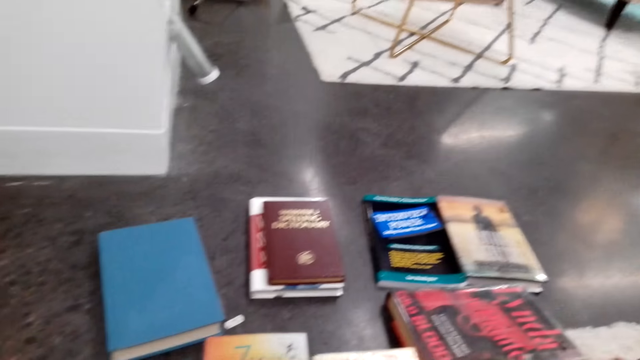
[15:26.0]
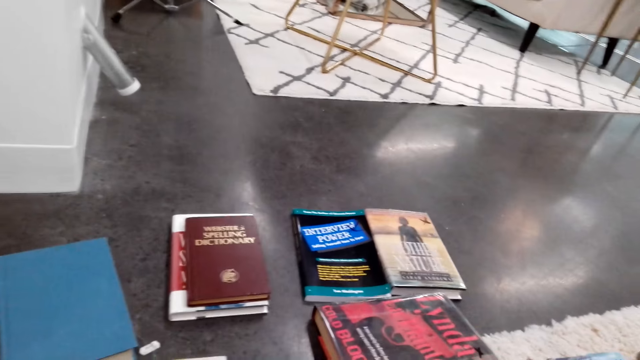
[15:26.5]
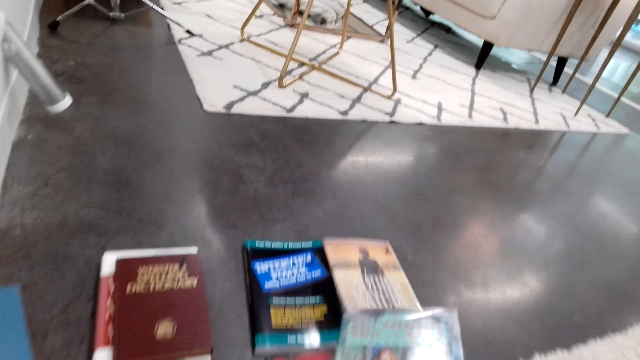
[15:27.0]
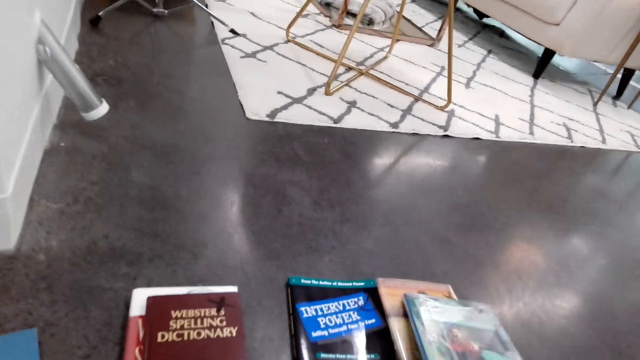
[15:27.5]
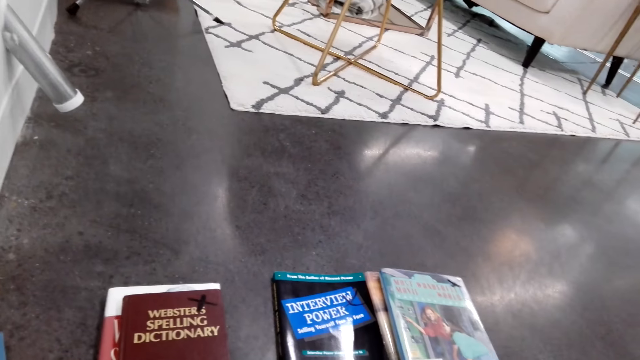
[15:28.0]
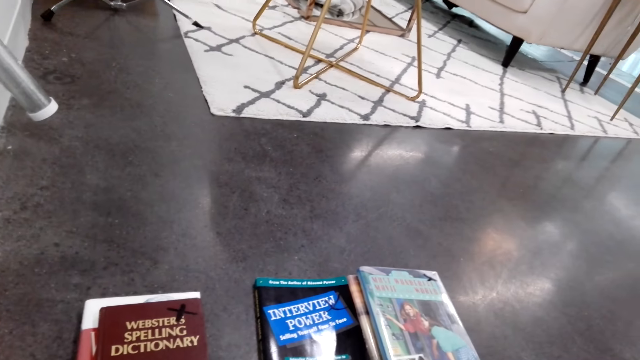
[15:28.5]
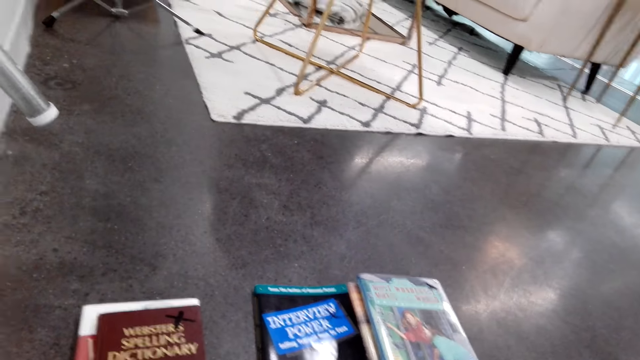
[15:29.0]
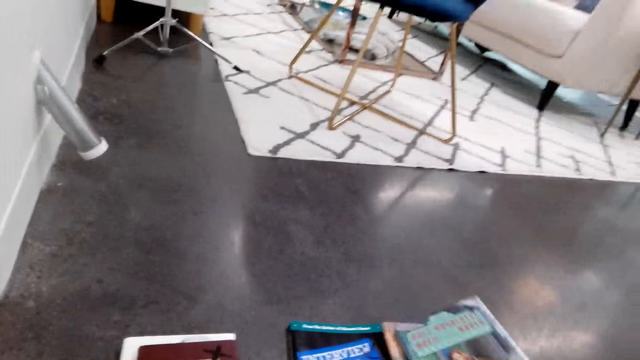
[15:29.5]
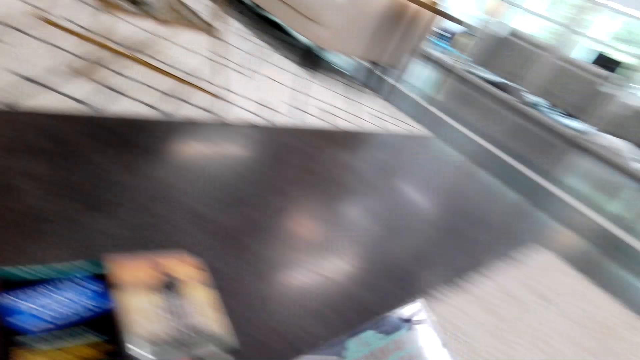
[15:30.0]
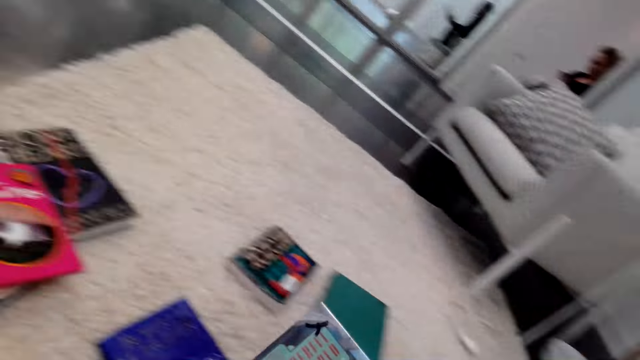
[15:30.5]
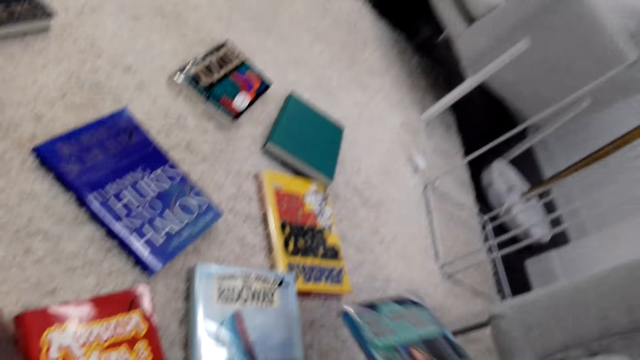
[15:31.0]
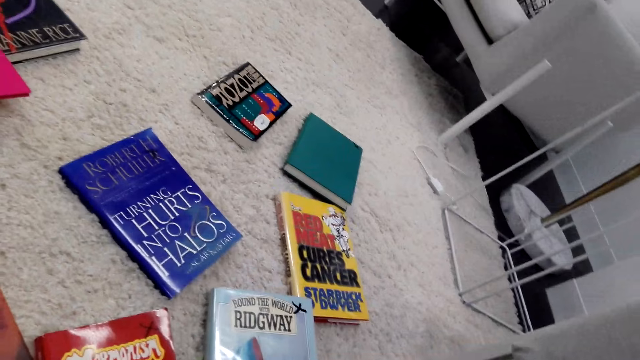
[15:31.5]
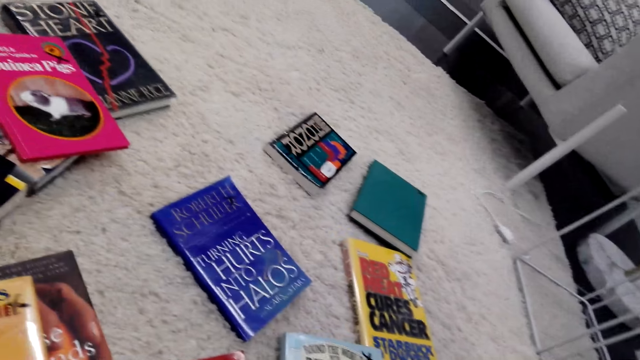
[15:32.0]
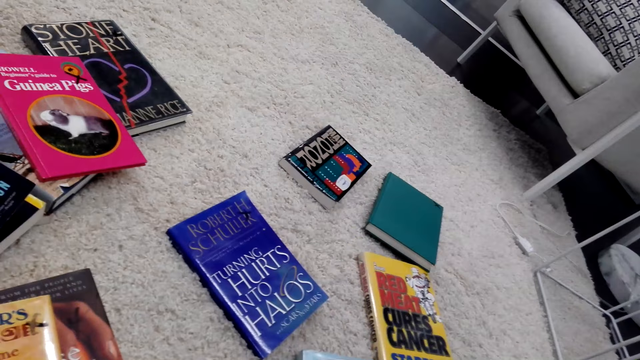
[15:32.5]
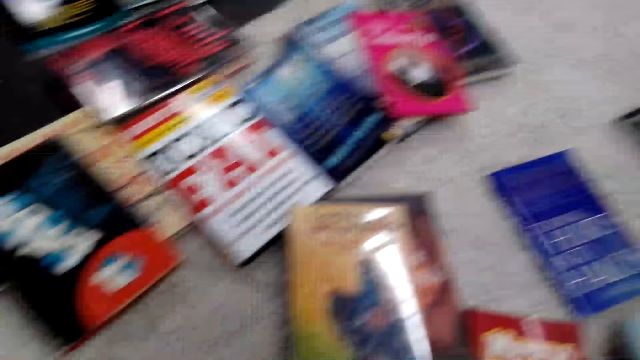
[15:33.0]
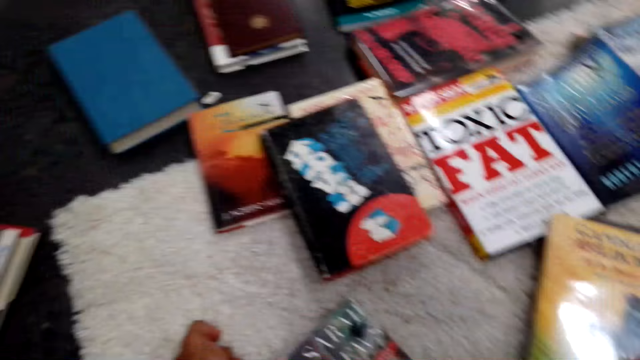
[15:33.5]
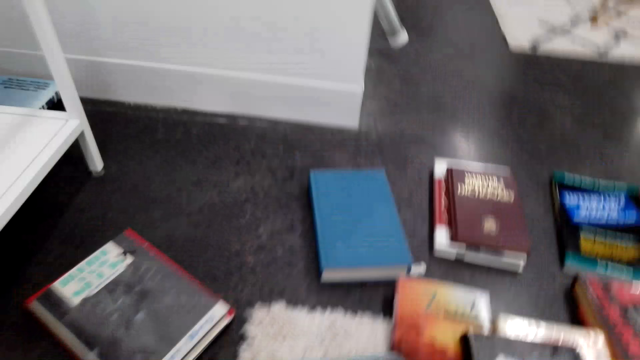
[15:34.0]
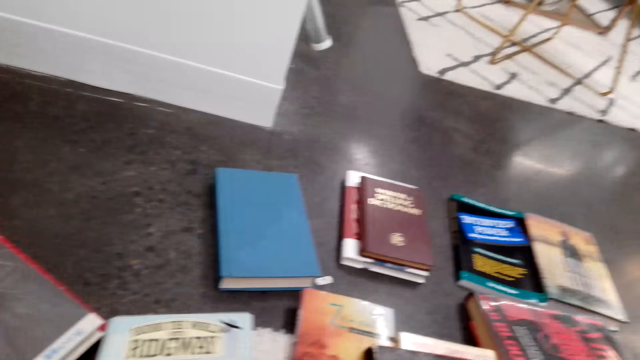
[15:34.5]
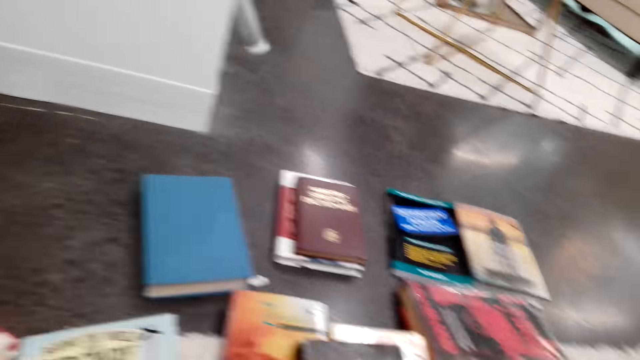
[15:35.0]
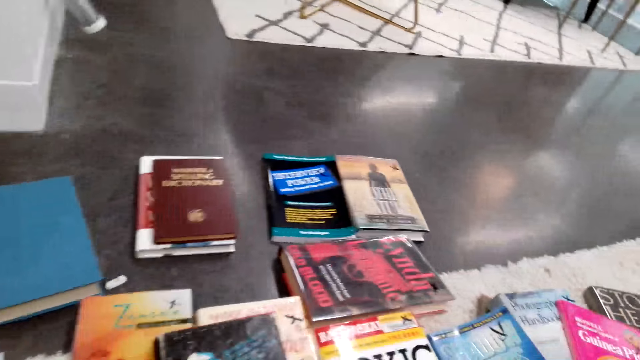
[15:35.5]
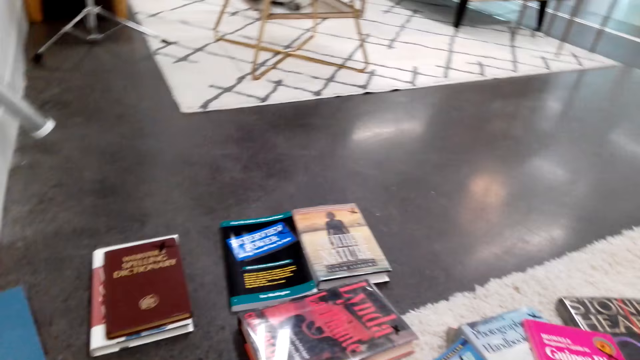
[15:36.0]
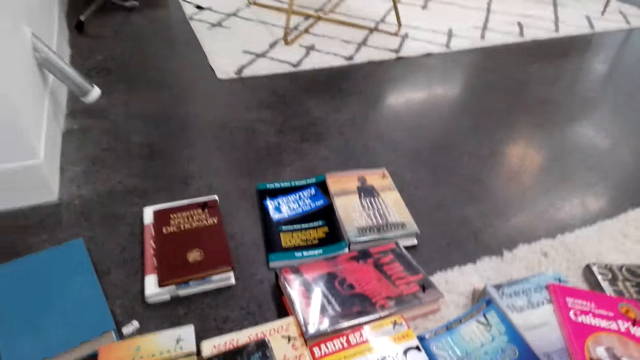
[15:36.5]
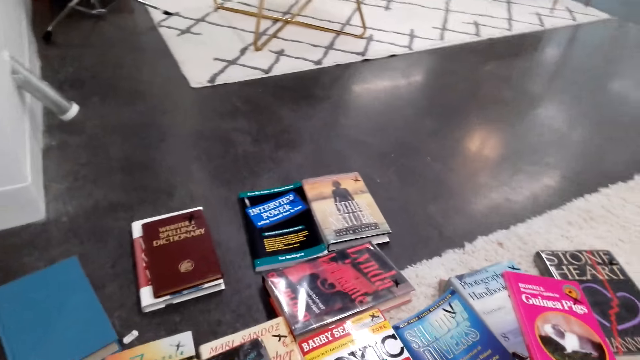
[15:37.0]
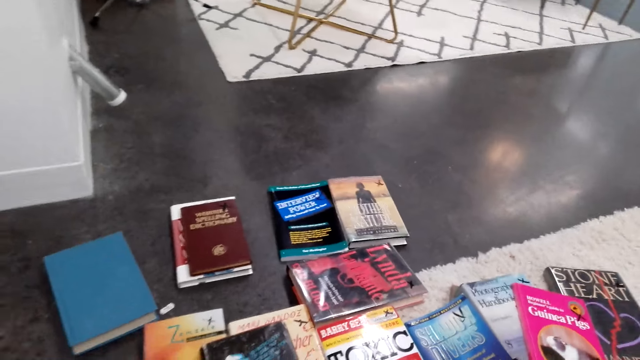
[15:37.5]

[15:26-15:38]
The camera wearer places a book on top of another. They take the book back. They put the book aside. They scout for particular books on the floor.

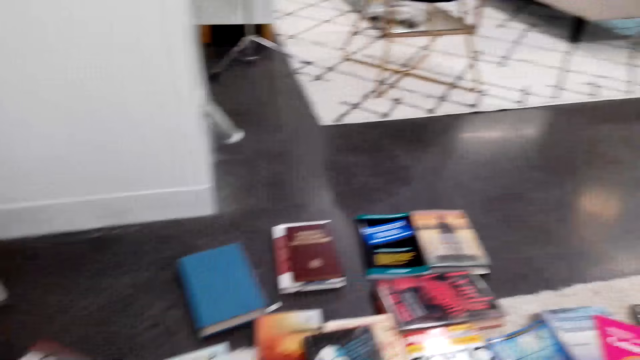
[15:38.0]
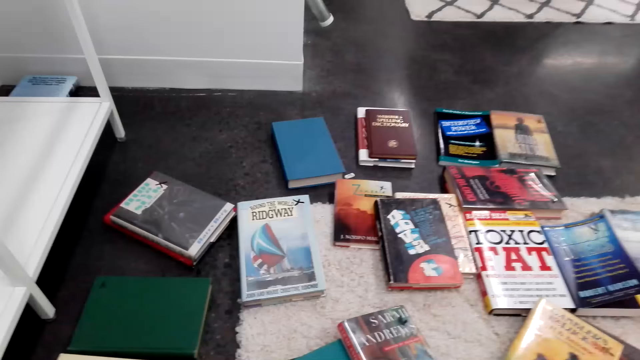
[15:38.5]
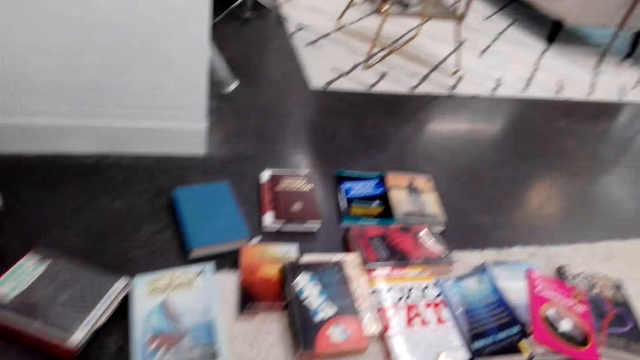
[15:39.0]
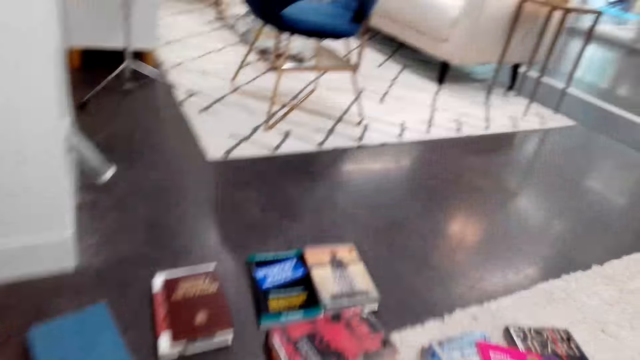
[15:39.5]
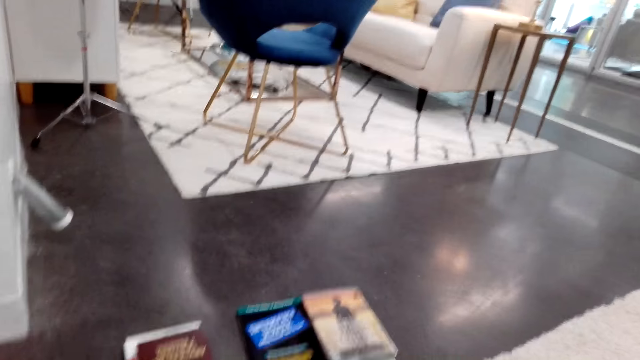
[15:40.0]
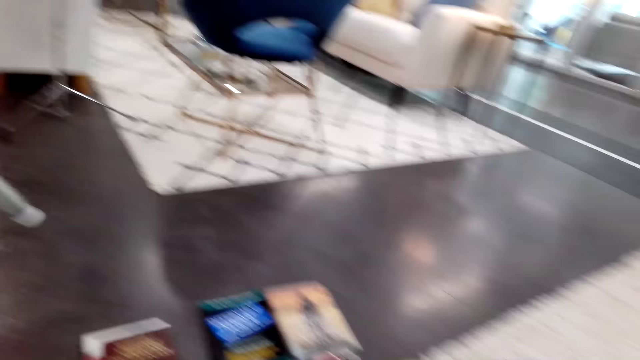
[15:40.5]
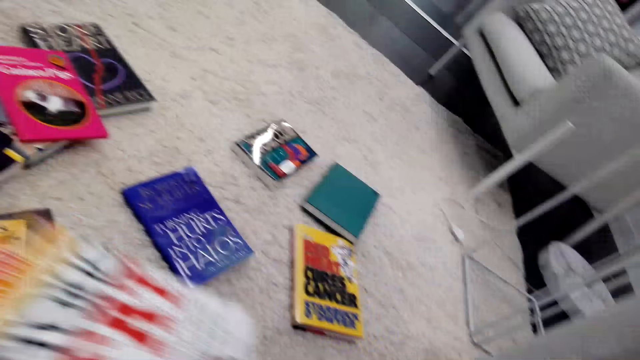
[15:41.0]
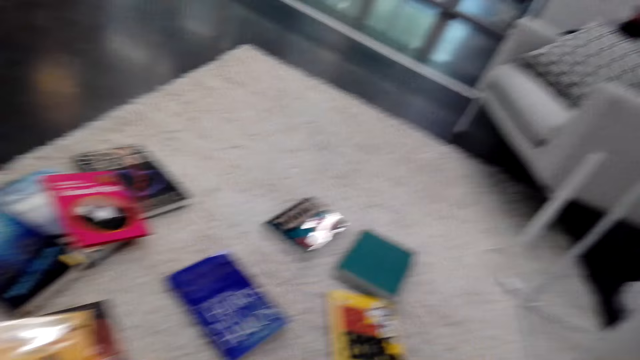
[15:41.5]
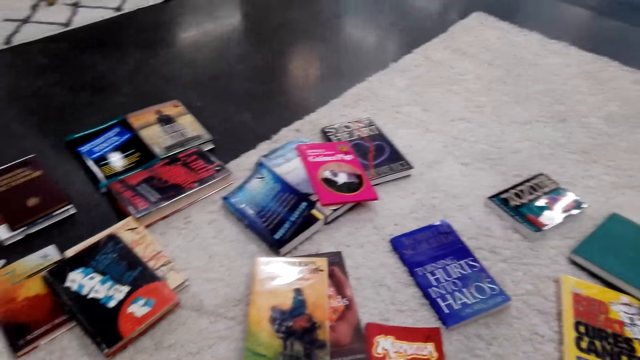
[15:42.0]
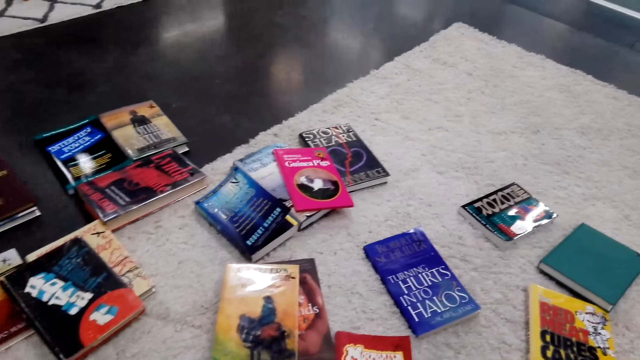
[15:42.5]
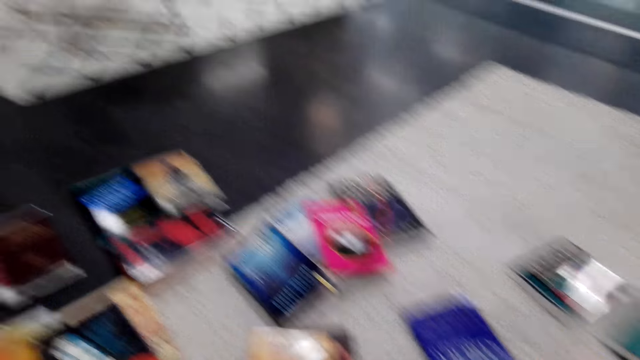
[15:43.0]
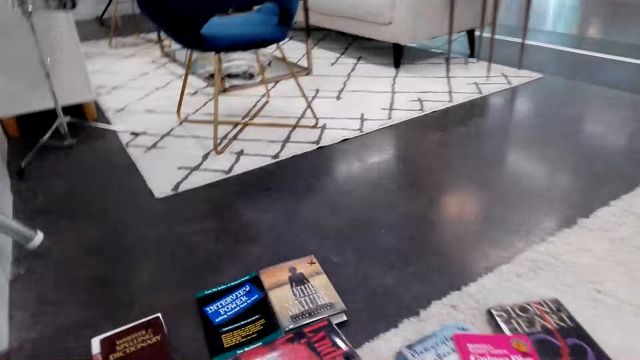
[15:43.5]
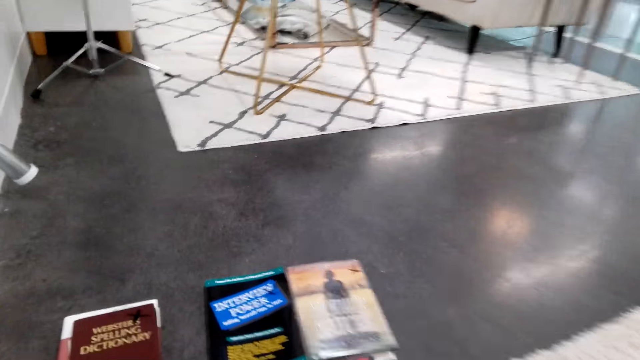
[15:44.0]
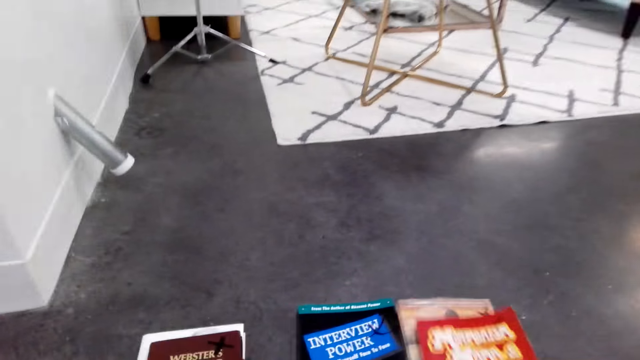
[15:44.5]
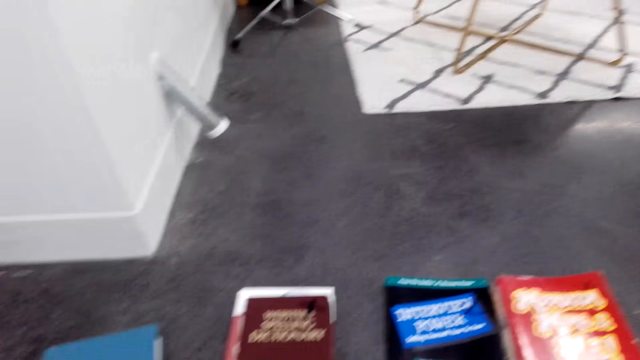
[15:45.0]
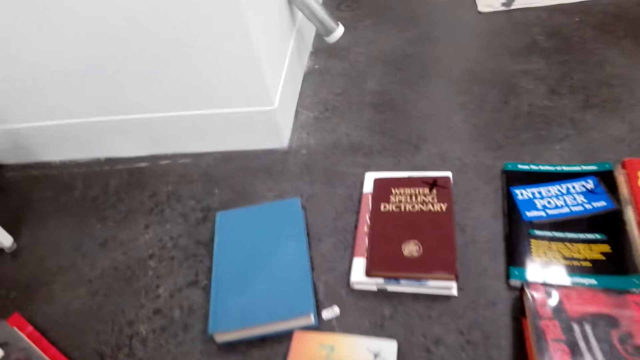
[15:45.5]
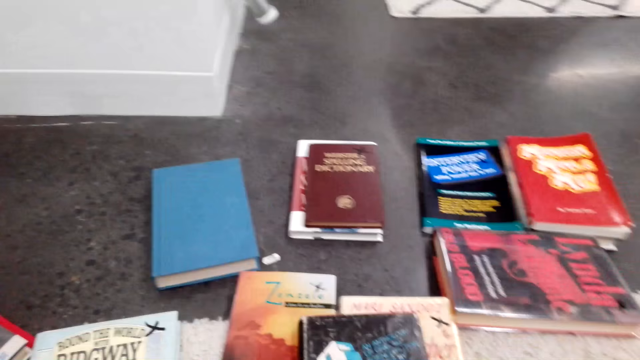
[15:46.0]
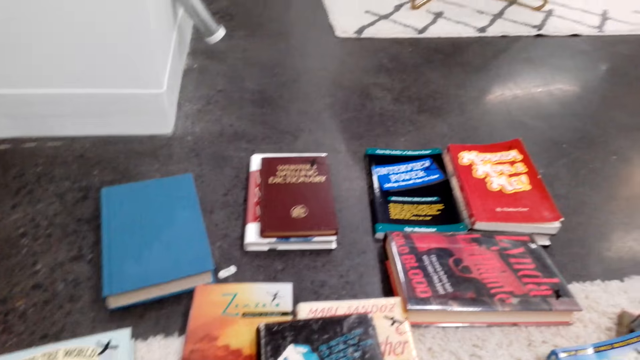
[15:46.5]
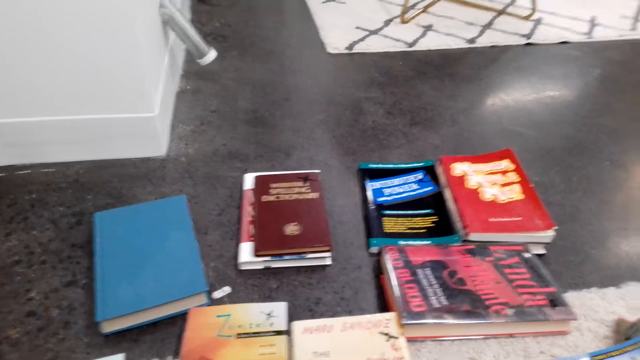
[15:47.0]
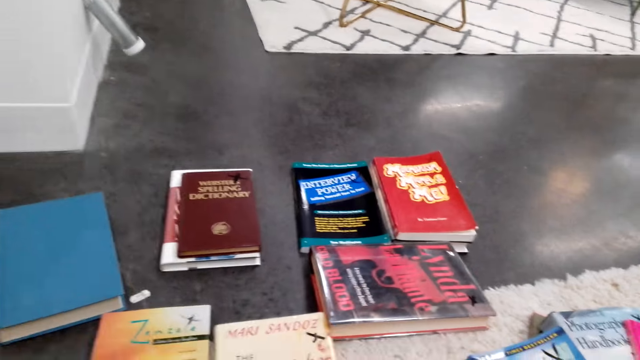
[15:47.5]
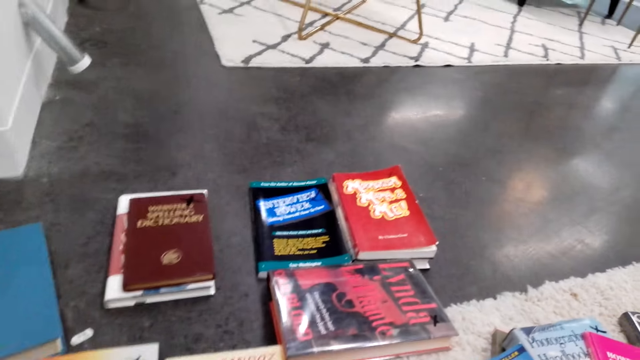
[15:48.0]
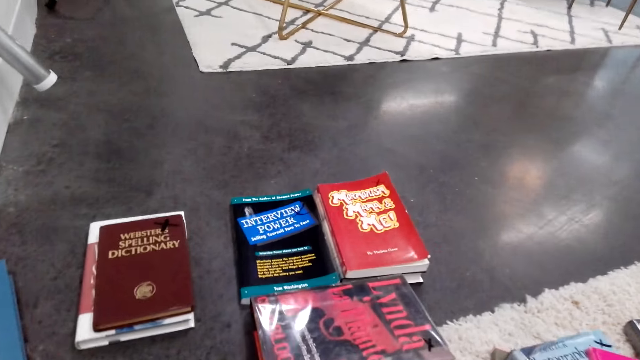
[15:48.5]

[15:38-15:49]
The camera wearer places a book on top of another. They pick up a book.
